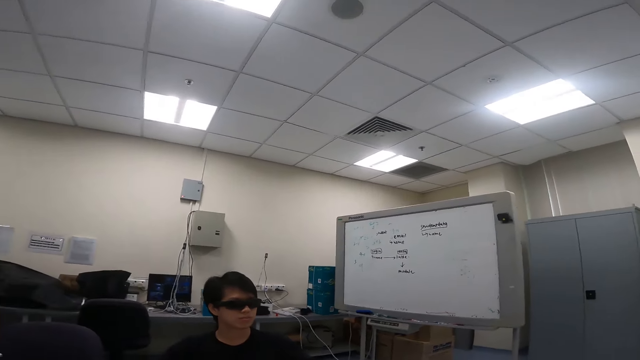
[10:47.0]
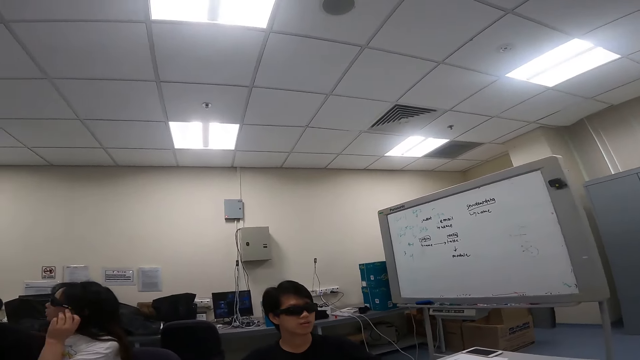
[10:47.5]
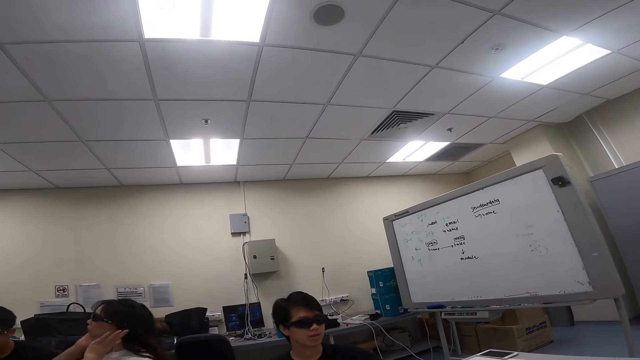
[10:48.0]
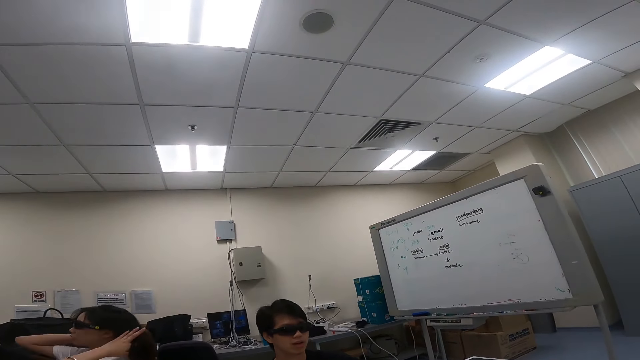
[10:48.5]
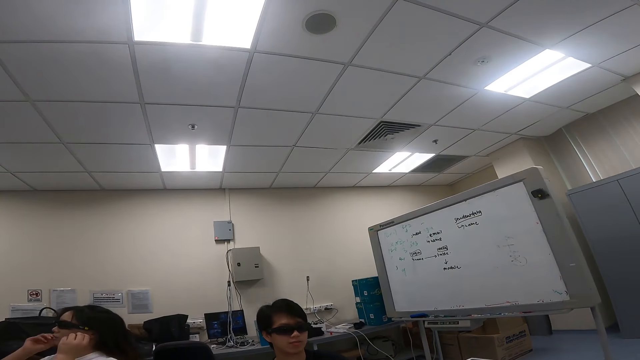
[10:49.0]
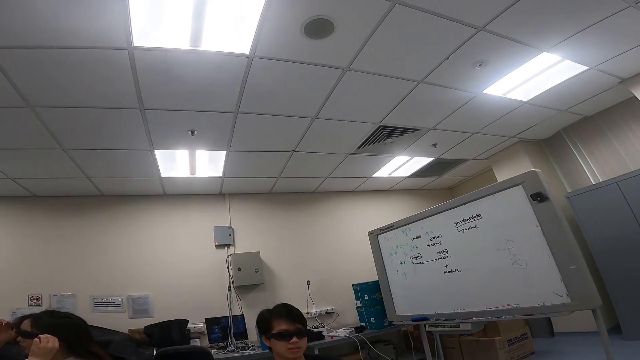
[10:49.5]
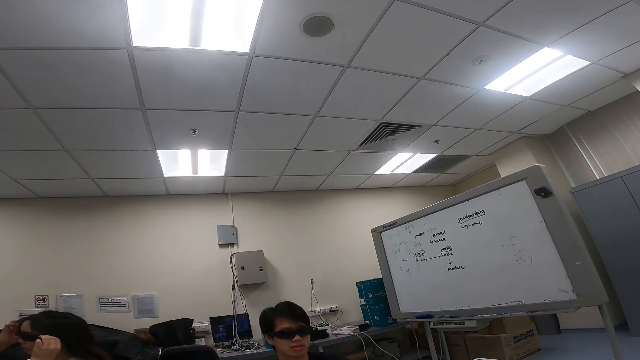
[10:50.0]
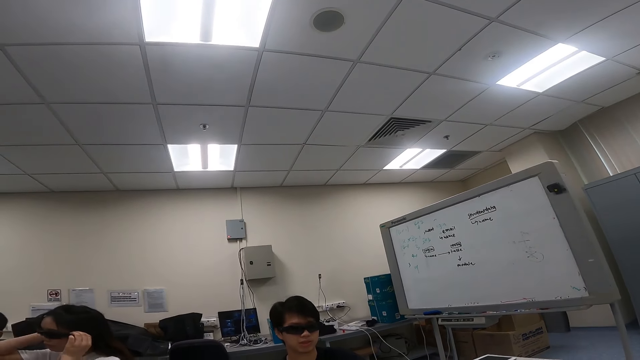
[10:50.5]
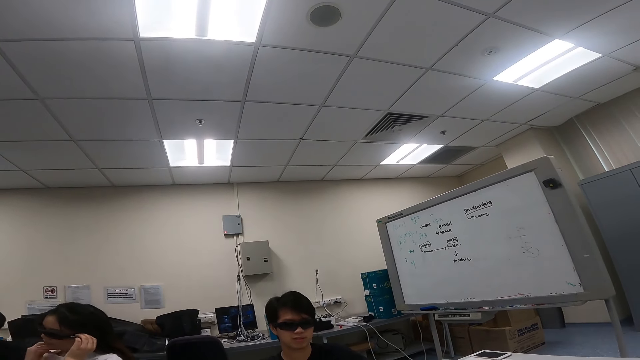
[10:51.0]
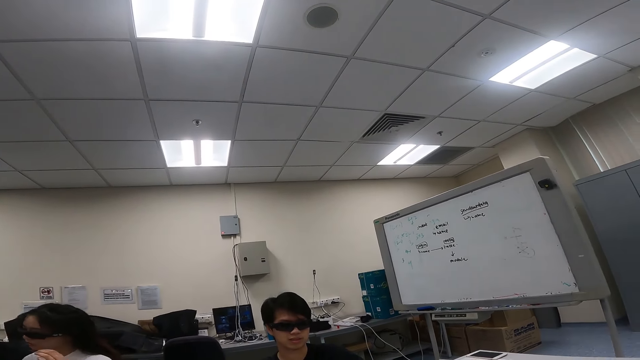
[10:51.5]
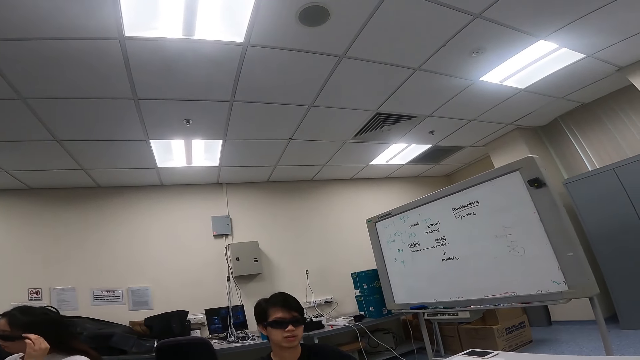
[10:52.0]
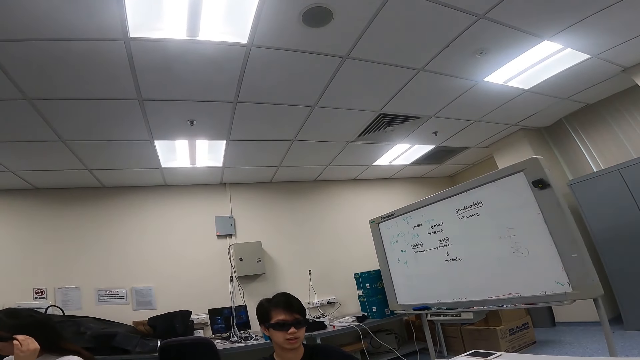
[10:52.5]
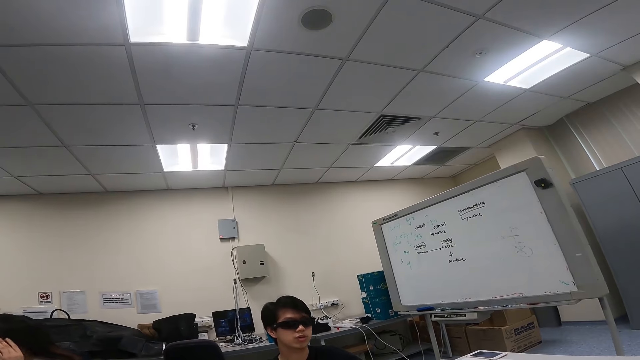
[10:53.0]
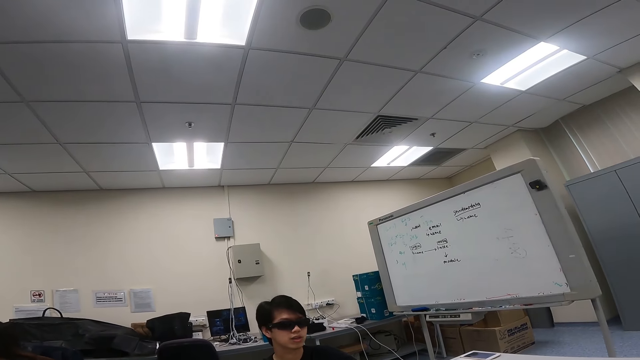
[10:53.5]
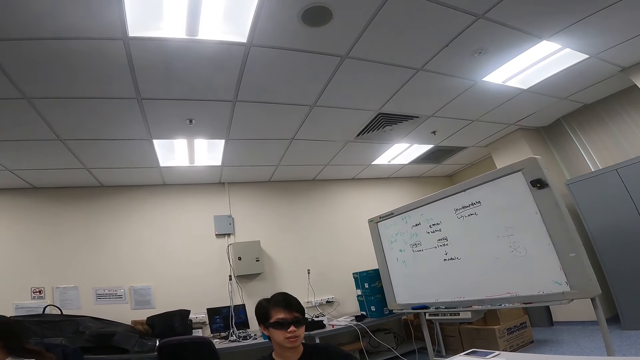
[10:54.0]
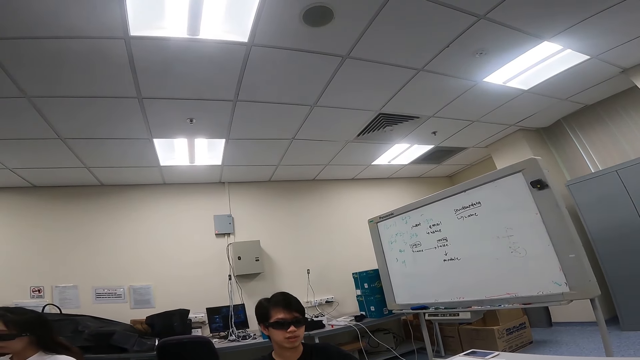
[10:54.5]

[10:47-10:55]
A person tosses her hair behind with hands. Another person is talking to a man.

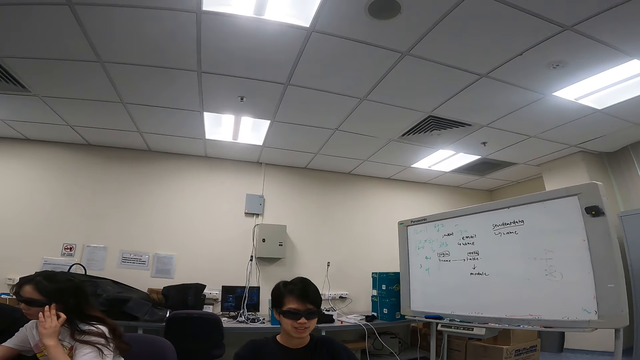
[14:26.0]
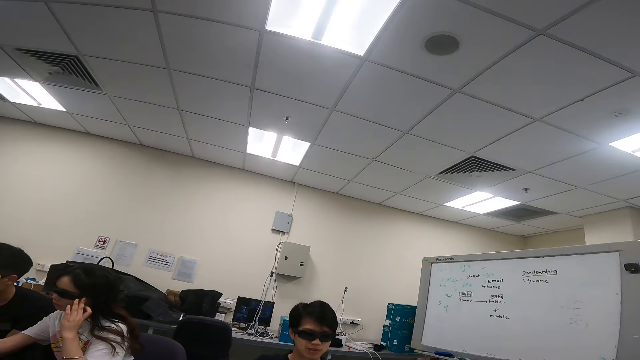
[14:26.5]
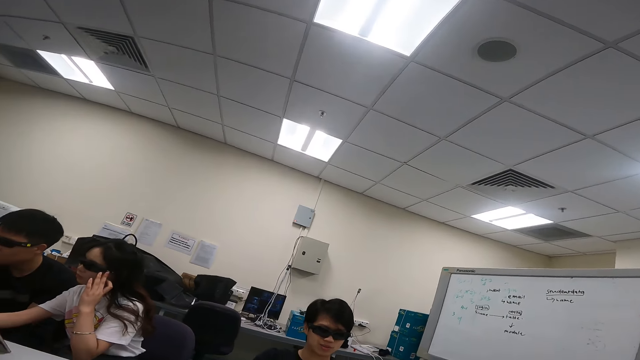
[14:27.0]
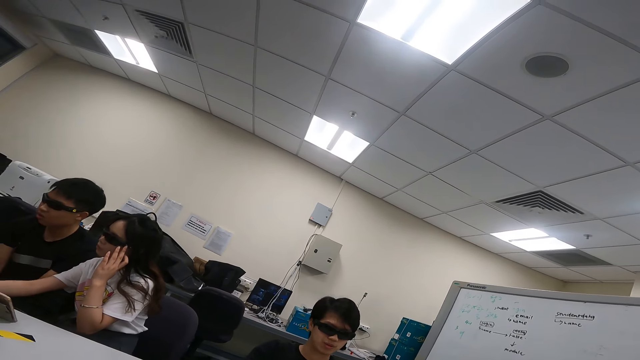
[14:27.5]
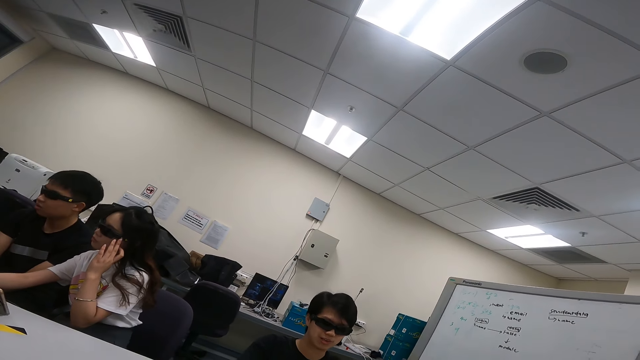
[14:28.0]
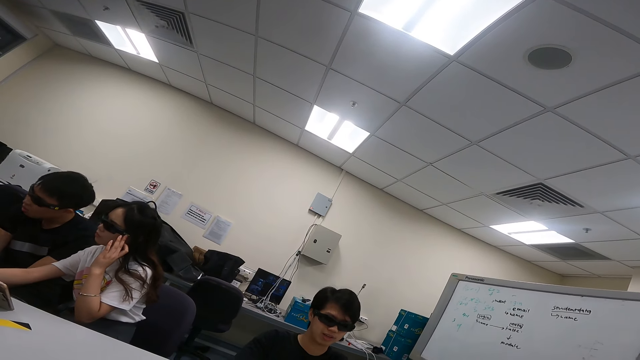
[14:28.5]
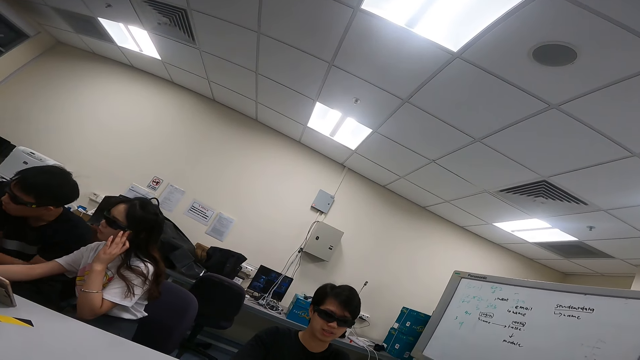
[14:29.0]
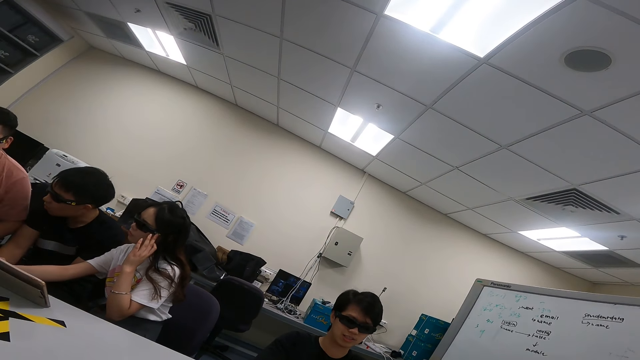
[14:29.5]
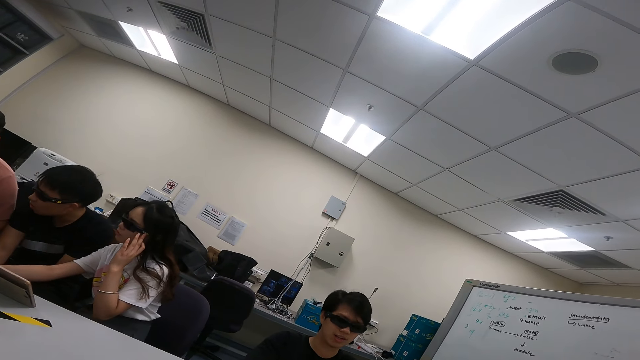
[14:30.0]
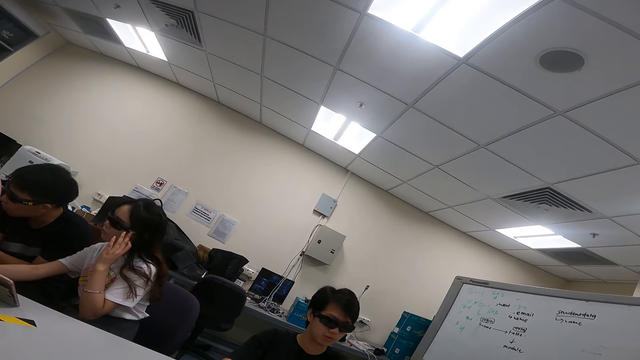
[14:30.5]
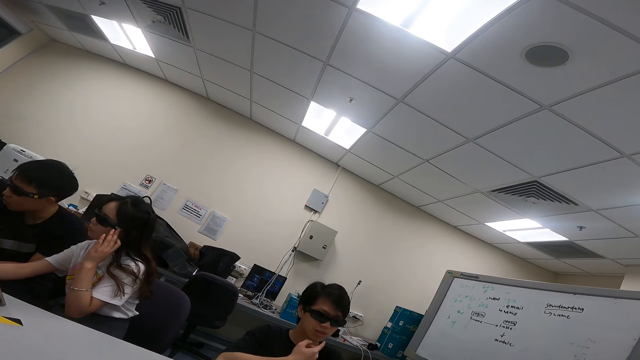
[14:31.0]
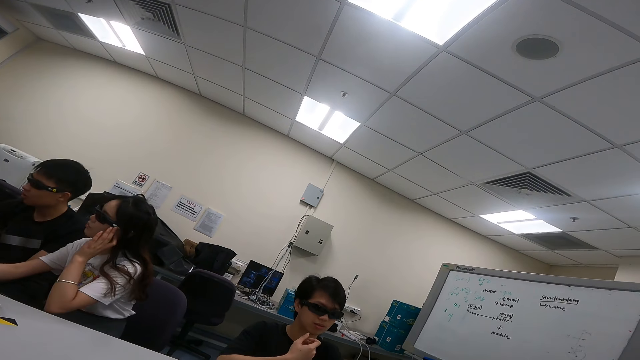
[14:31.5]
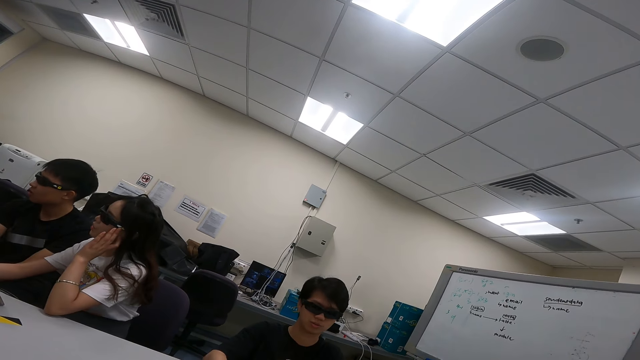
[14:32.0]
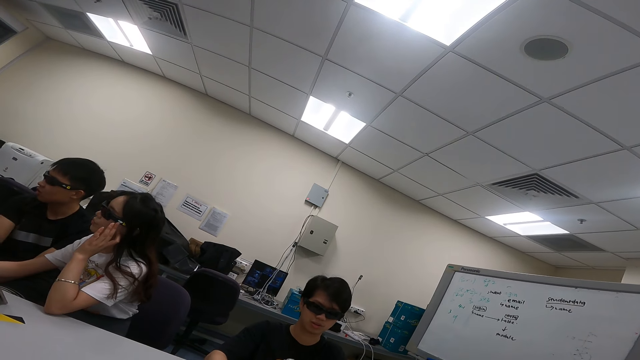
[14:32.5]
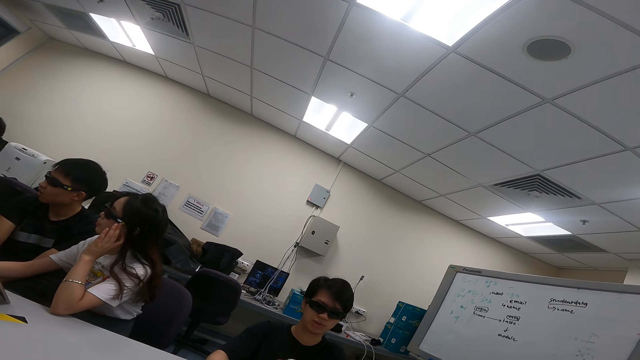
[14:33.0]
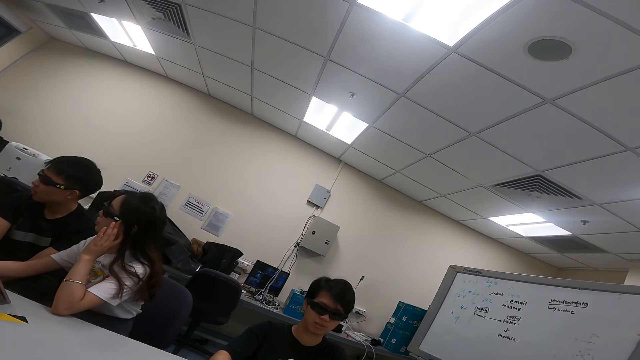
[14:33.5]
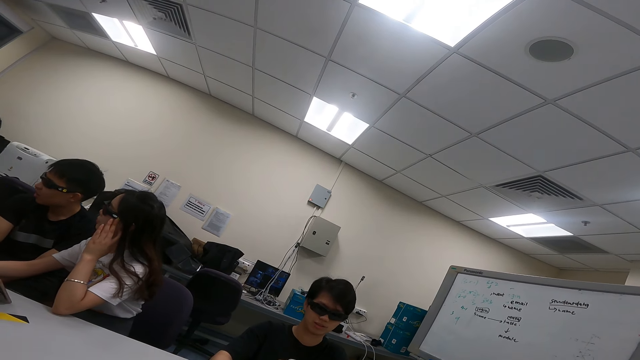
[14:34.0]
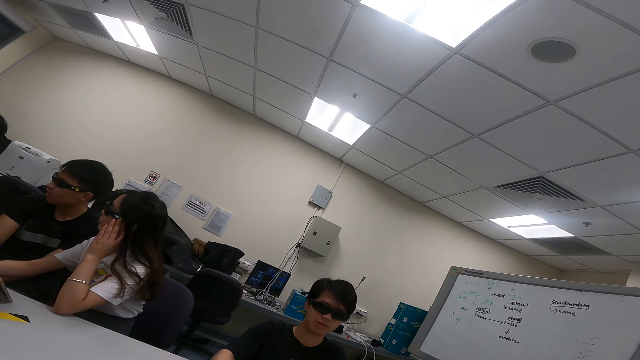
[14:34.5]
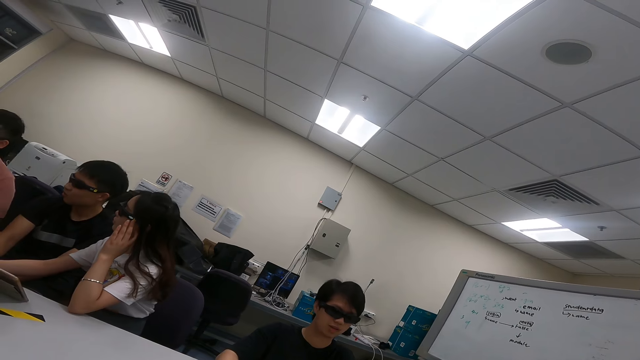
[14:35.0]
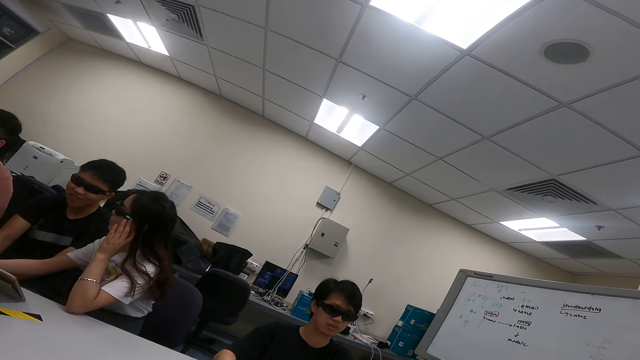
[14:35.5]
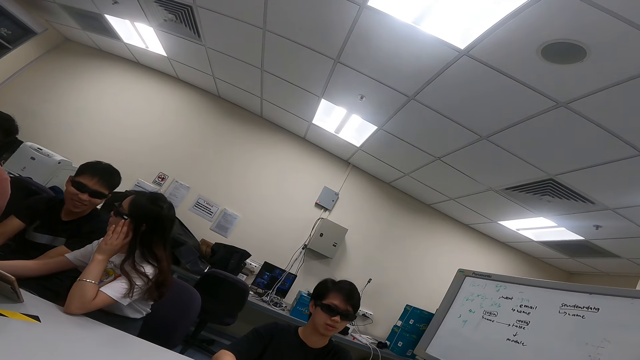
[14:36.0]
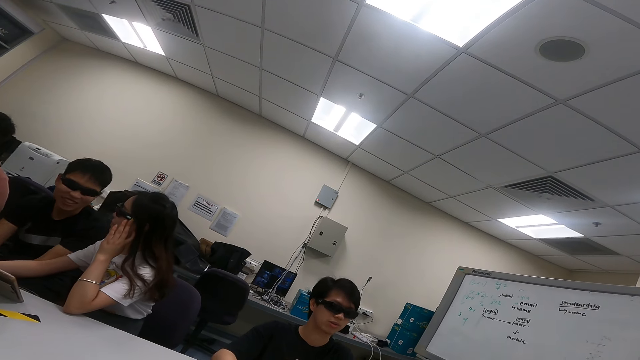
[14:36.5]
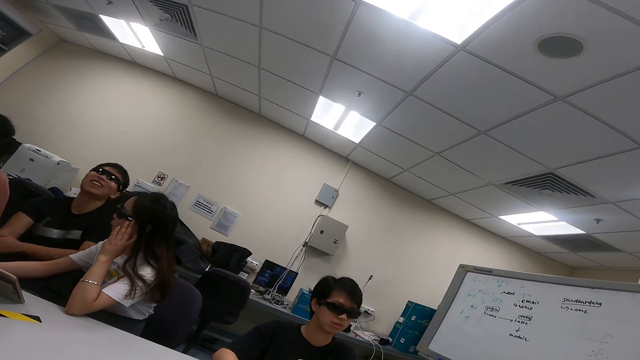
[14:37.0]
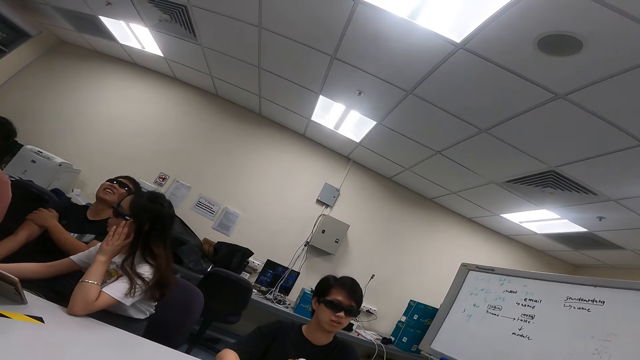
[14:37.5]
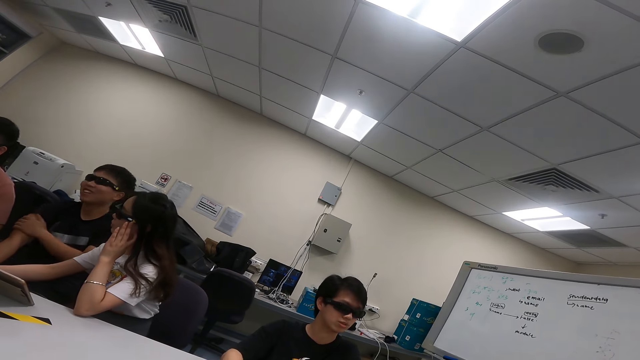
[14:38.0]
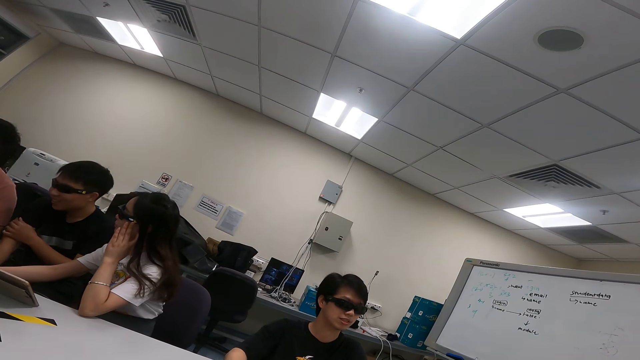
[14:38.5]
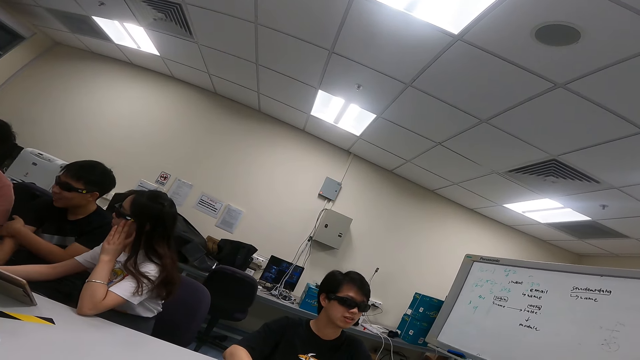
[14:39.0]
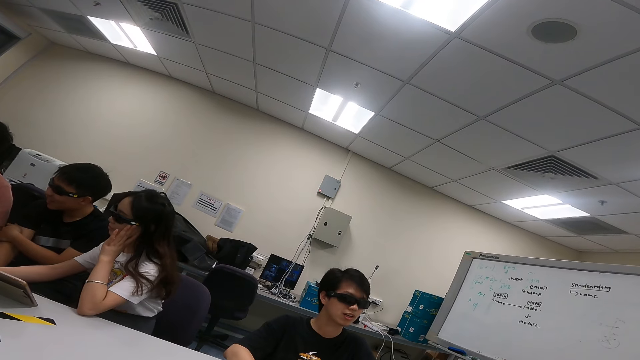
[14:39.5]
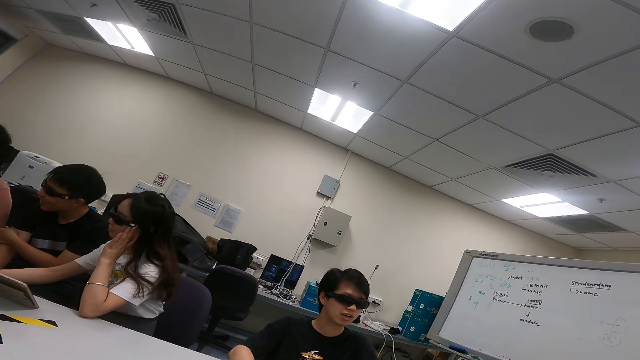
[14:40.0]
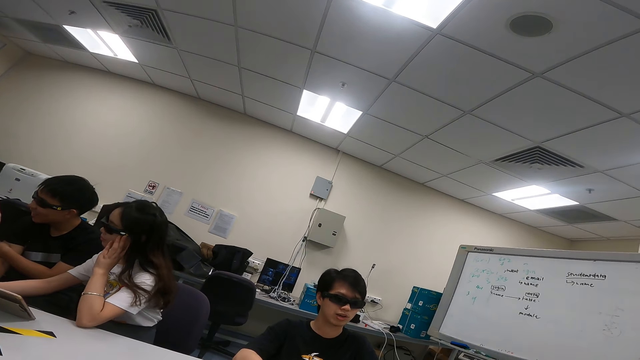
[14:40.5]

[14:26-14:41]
A man dialogs with another man. The first man dialogs with a woman. A third man dialogs with a fourth man.
